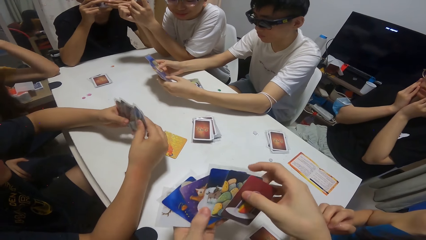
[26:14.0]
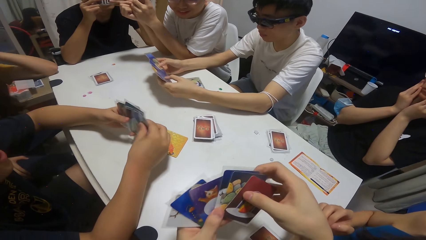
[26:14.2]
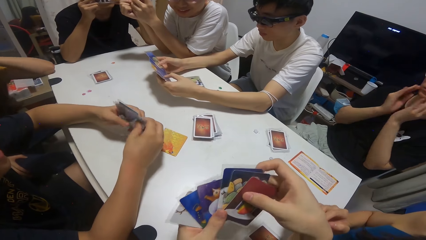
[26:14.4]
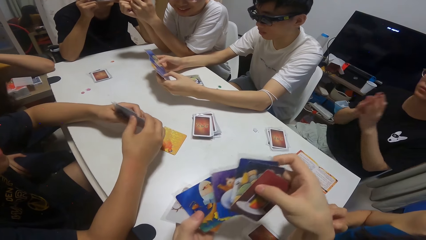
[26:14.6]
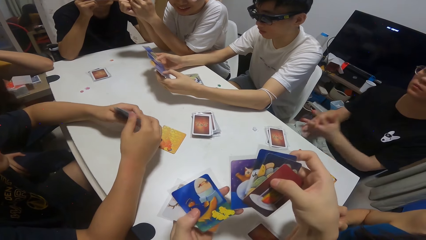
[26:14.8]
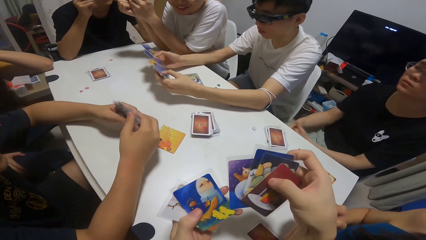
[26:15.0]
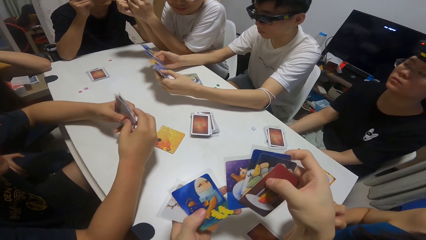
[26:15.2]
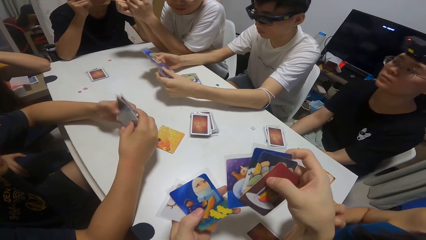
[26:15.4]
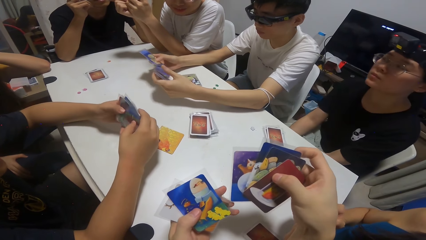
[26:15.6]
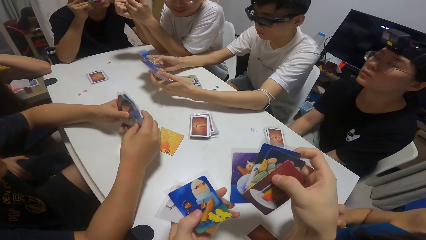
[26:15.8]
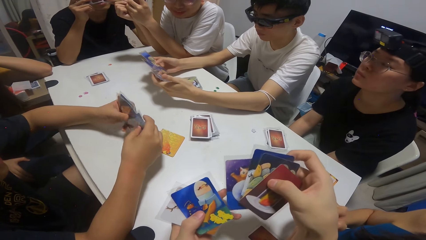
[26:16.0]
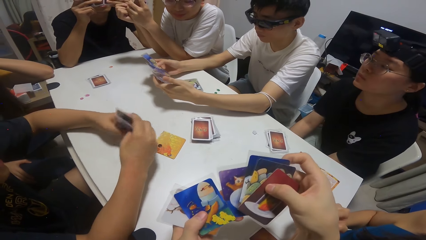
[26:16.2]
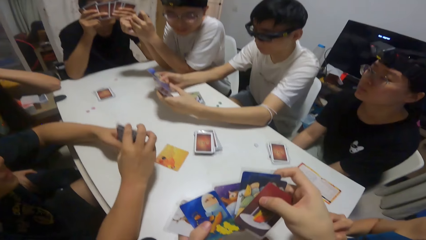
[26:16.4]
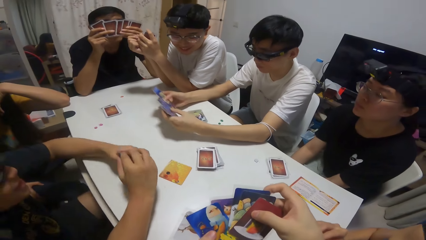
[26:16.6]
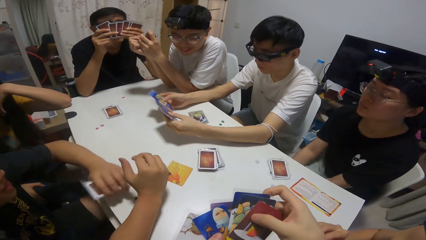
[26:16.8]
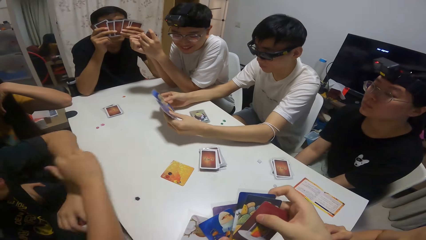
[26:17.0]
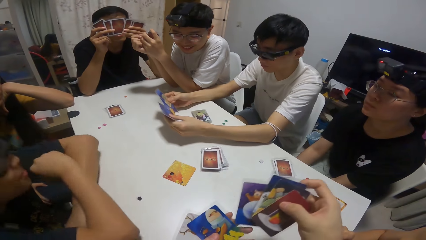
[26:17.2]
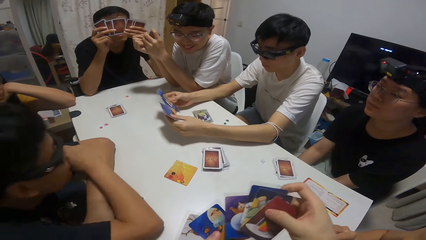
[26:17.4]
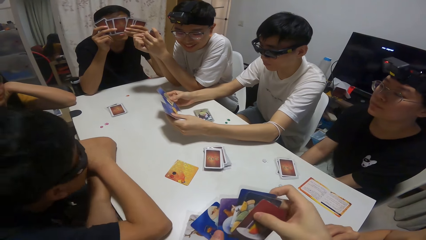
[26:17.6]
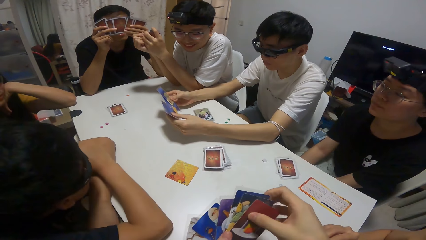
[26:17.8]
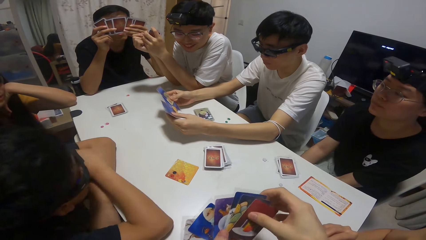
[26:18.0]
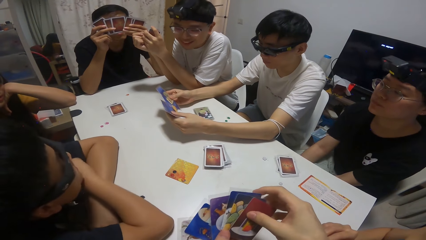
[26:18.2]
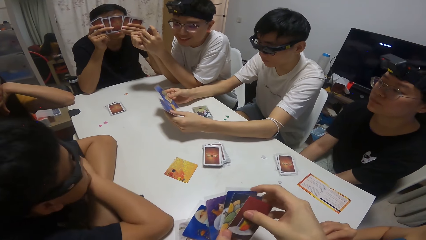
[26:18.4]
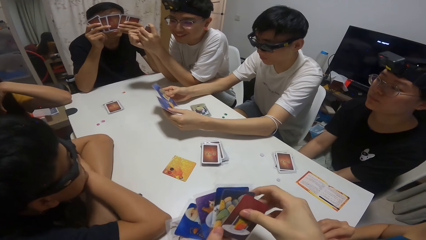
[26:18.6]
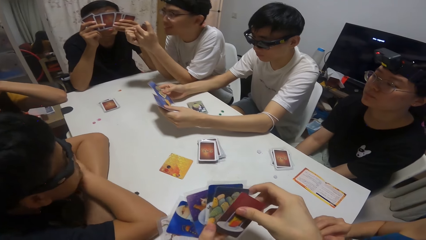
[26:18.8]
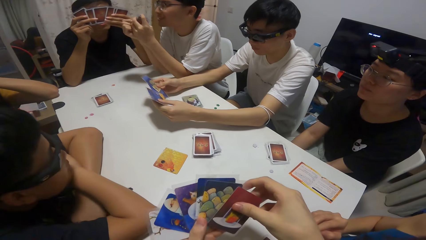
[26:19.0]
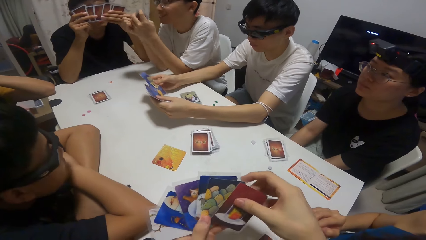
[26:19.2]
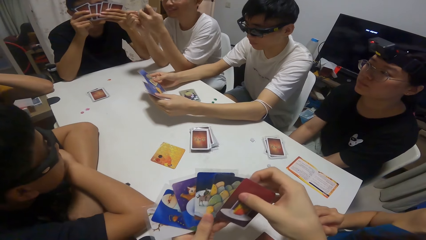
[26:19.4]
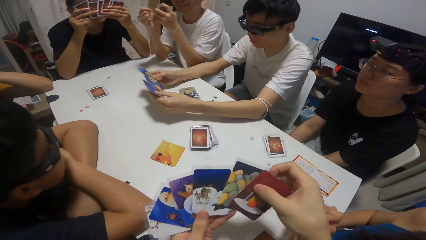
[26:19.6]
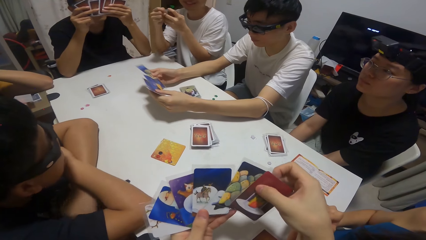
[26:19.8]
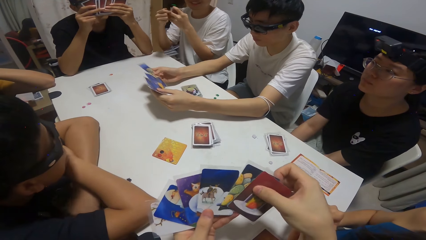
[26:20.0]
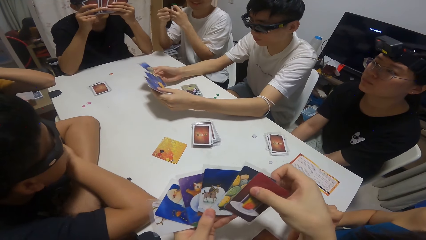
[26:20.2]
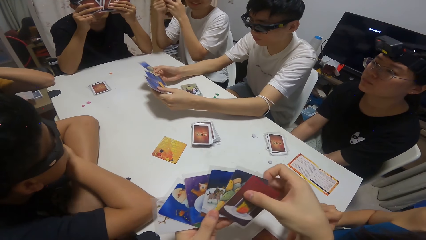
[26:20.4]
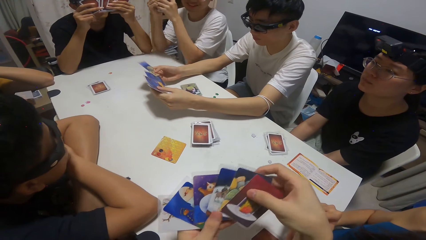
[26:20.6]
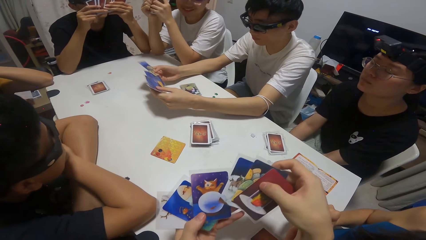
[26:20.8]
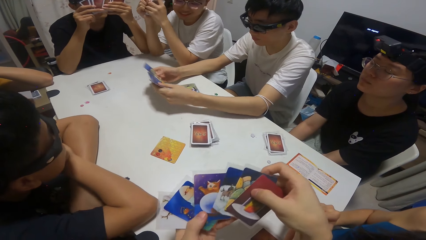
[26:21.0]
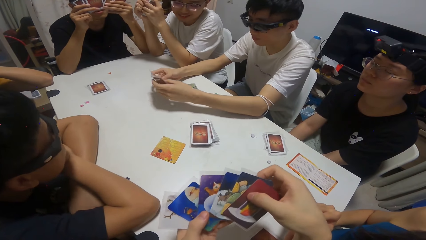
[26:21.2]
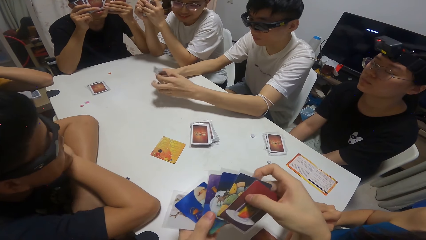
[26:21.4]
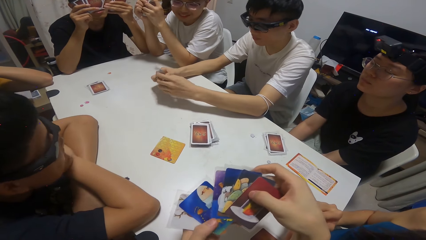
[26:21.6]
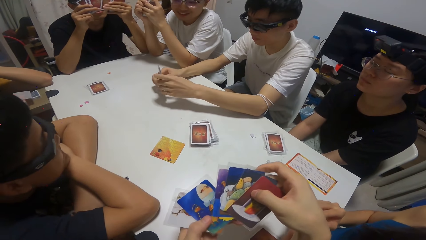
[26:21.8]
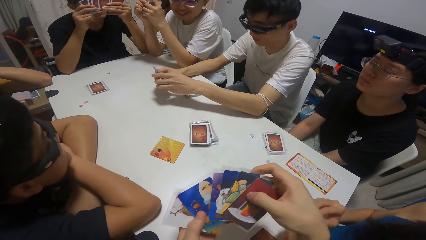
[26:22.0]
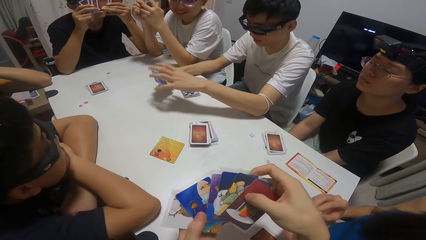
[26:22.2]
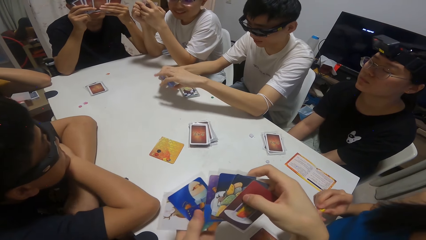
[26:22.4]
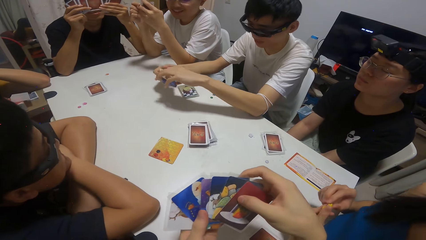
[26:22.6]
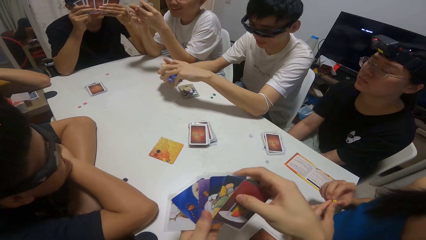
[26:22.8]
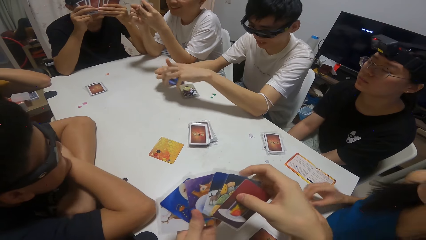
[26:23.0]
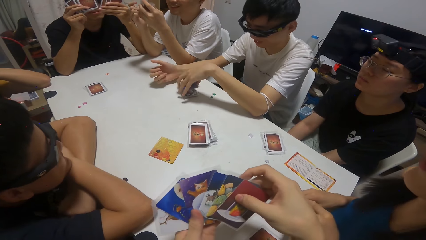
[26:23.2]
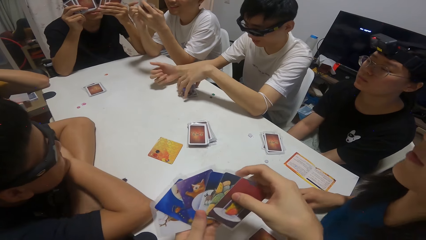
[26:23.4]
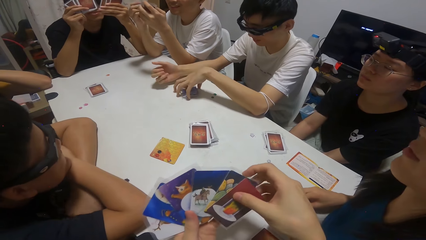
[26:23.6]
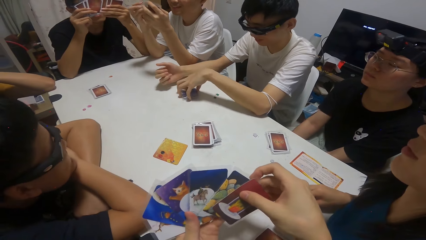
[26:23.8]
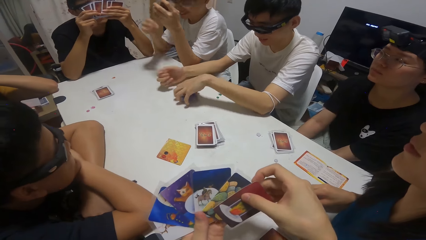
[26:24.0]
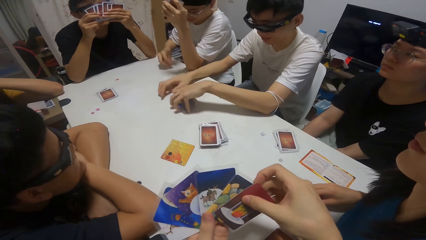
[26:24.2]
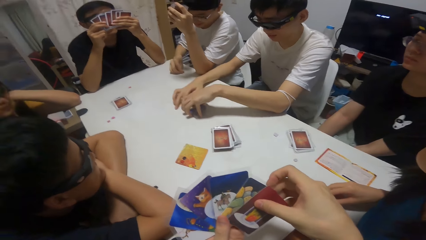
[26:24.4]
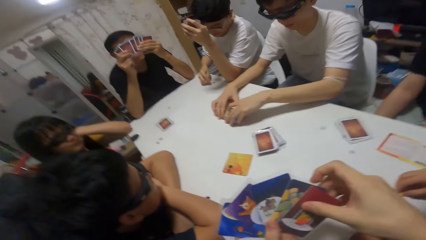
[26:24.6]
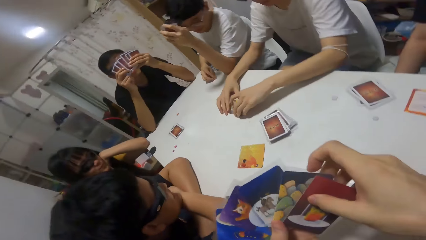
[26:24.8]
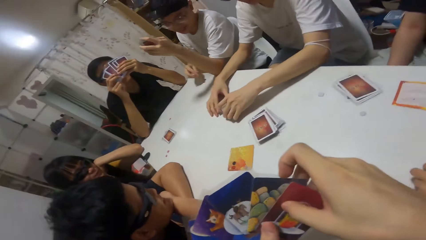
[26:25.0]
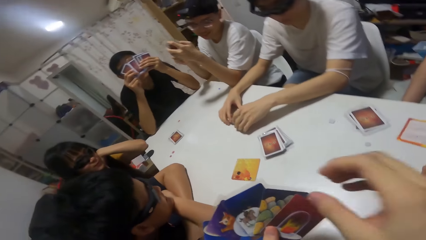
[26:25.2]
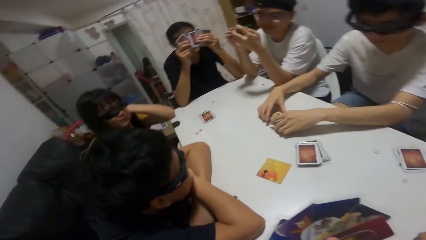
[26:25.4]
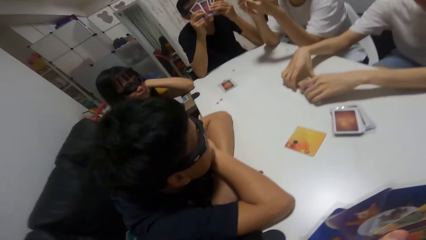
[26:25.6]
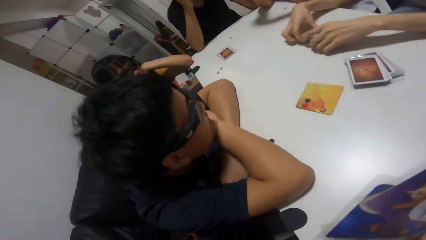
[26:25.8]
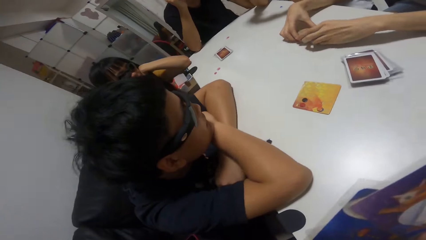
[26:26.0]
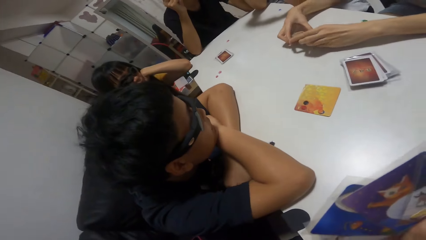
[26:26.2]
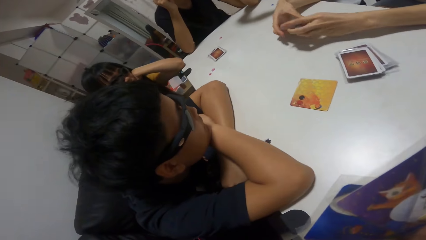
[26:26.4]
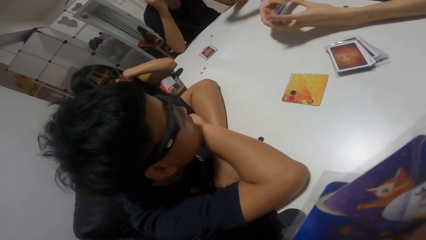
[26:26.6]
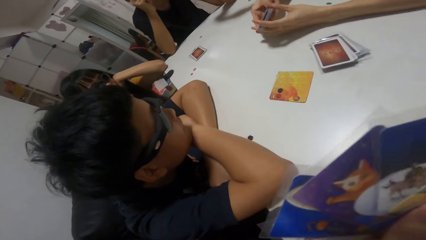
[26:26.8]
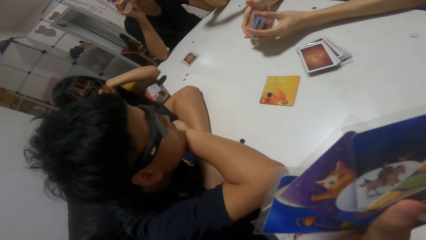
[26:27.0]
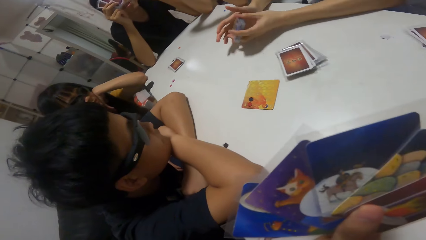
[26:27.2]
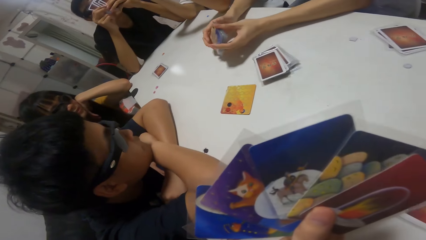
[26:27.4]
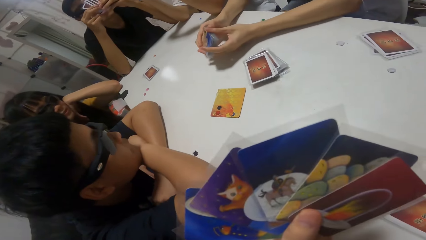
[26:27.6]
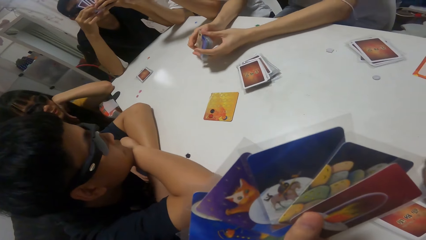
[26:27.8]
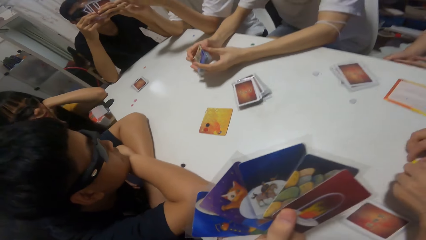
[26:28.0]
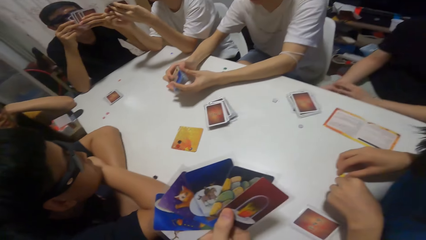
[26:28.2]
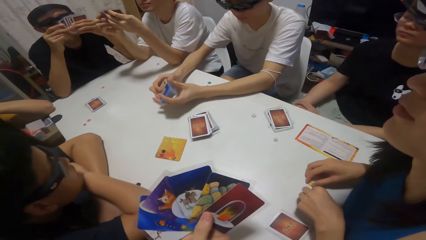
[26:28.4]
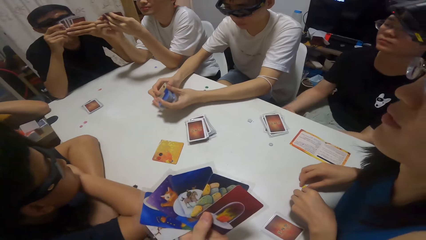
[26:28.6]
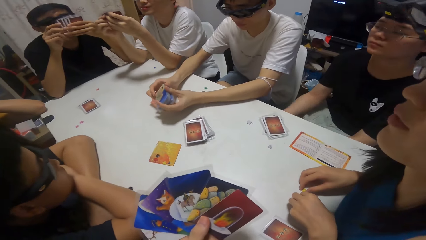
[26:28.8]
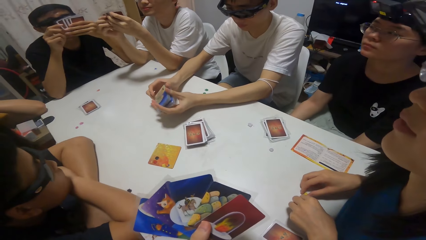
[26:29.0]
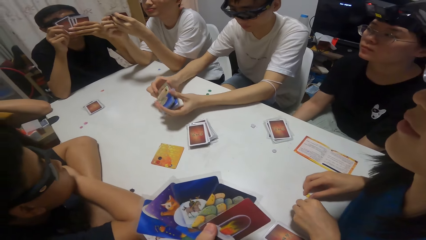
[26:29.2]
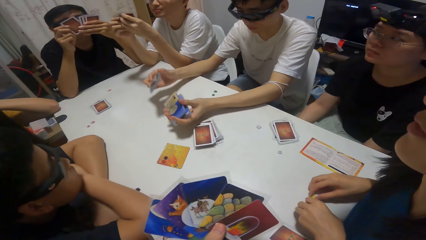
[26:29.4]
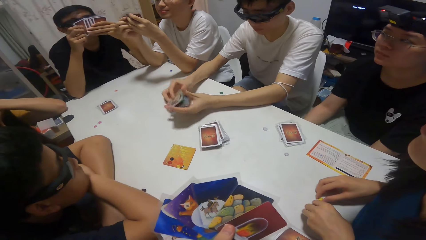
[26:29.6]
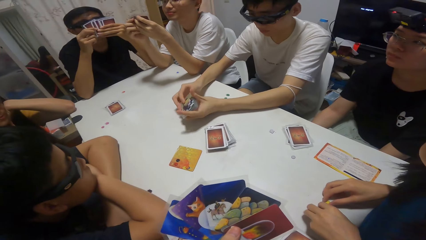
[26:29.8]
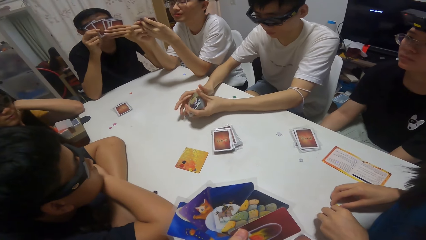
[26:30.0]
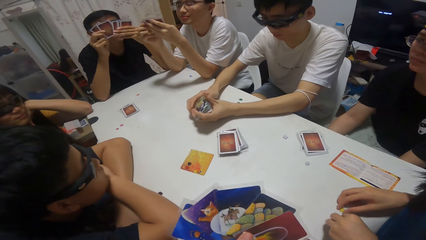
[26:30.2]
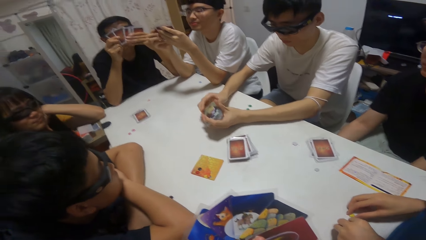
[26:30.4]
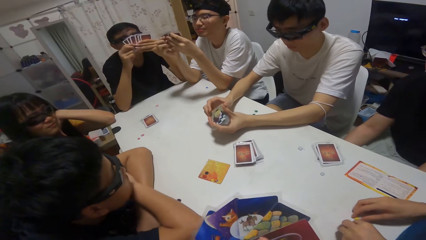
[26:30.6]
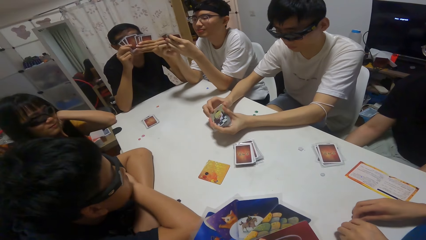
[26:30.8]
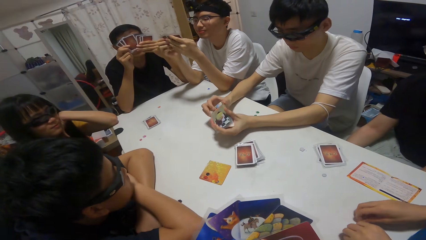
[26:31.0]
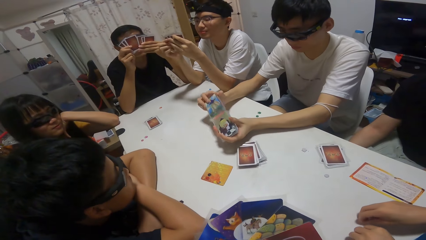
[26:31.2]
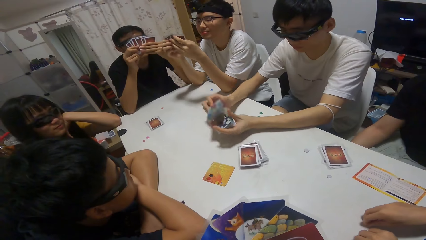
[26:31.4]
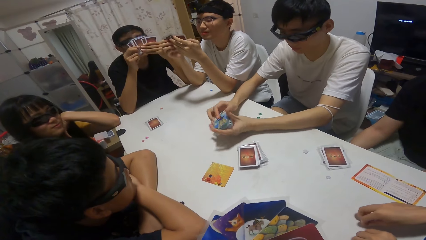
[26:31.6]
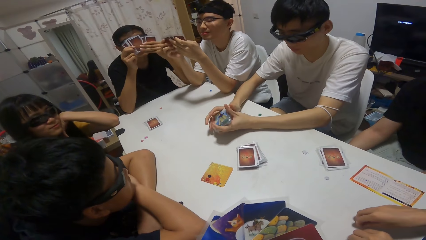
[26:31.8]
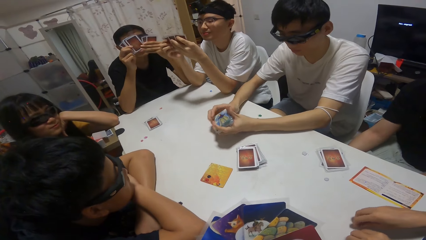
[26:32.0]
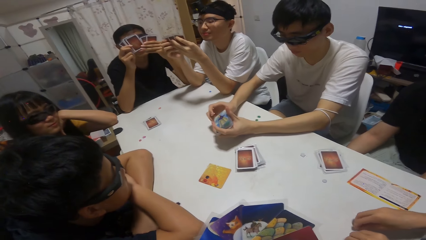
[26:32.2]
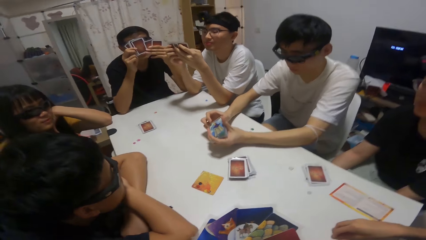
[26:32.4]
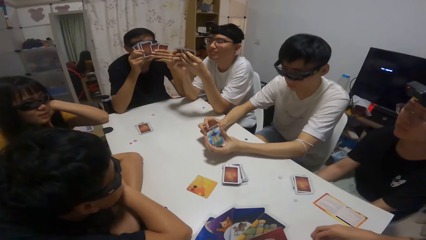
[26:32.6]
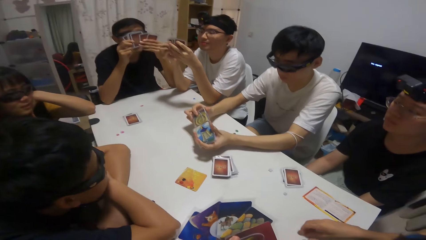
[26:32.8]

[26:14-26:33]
A man shuffles playing cards. Another man leans on the table. Another man shuffles playing cards. A boy drops some cards on the table. The boy shuffles some cards with his hands.
